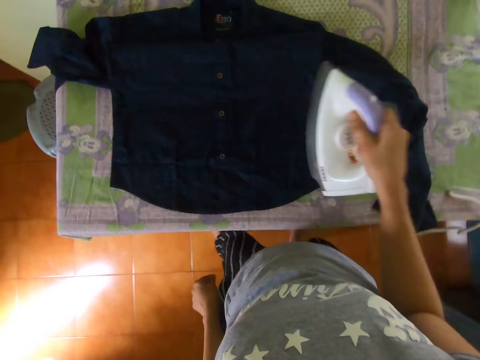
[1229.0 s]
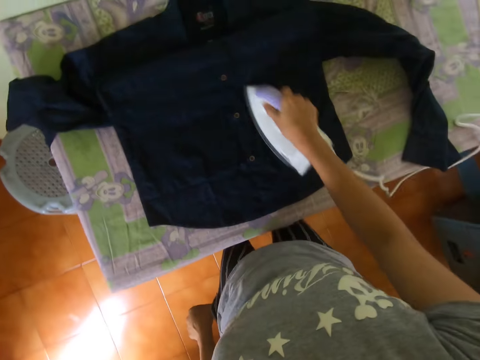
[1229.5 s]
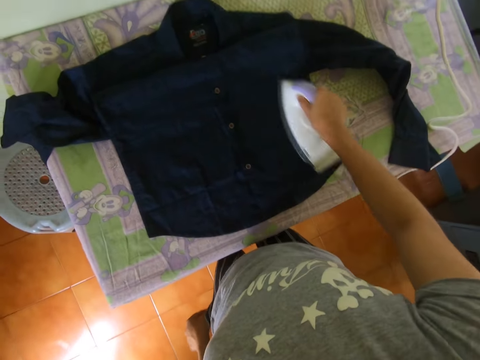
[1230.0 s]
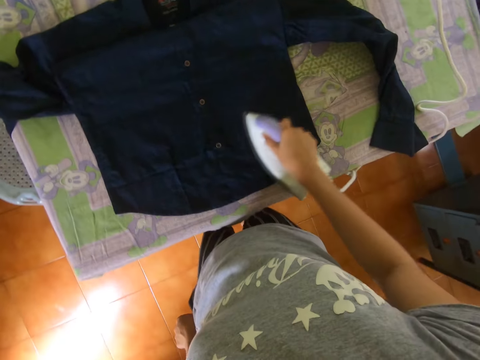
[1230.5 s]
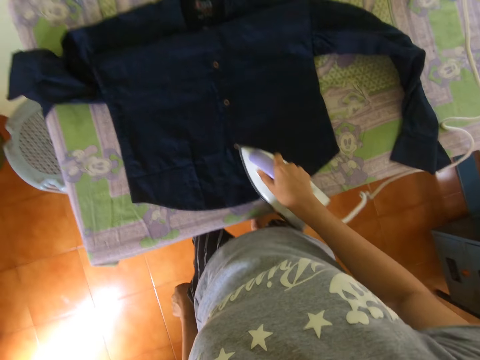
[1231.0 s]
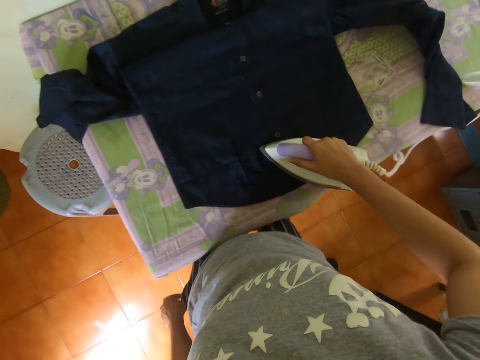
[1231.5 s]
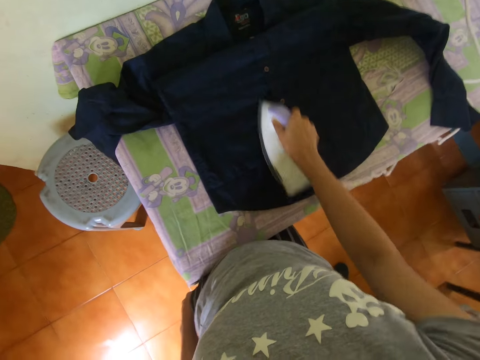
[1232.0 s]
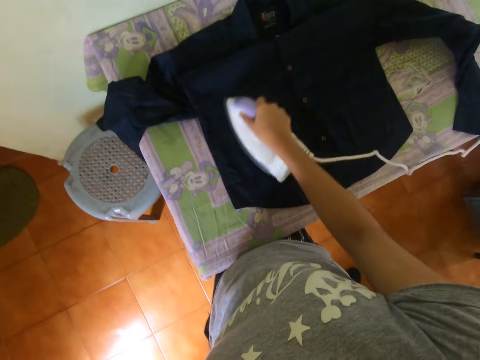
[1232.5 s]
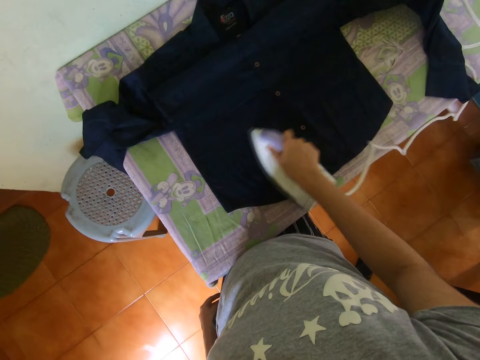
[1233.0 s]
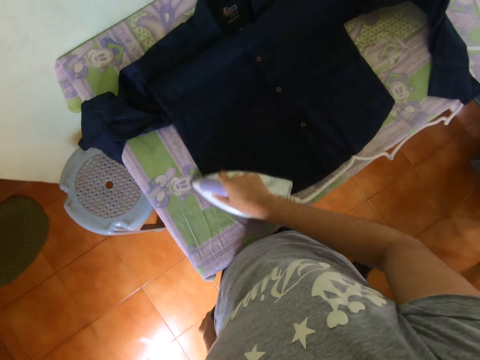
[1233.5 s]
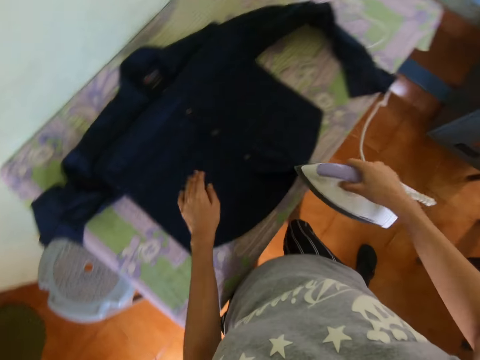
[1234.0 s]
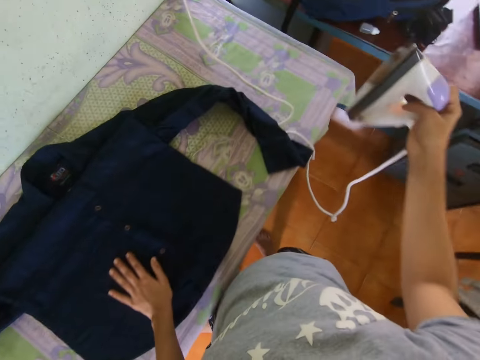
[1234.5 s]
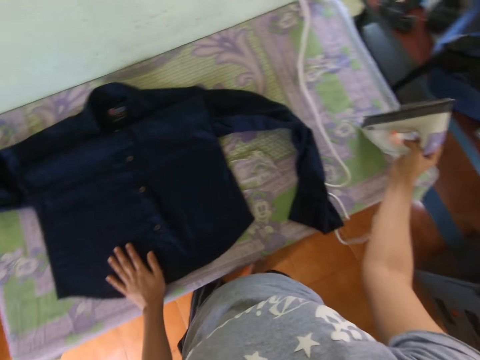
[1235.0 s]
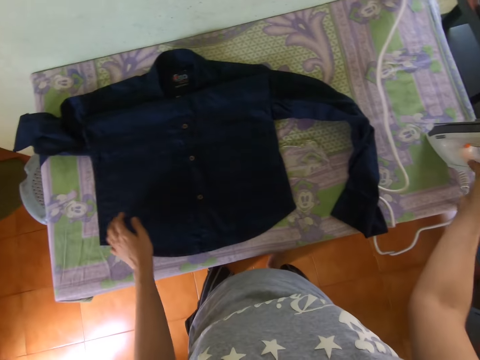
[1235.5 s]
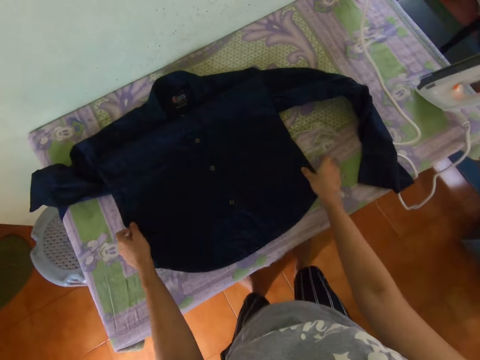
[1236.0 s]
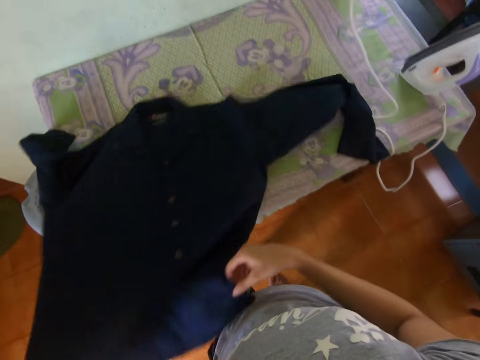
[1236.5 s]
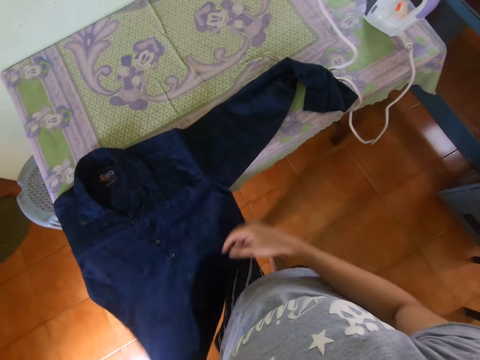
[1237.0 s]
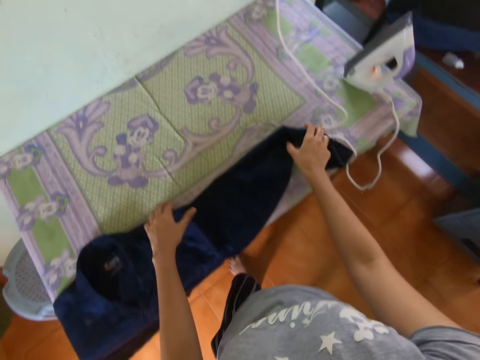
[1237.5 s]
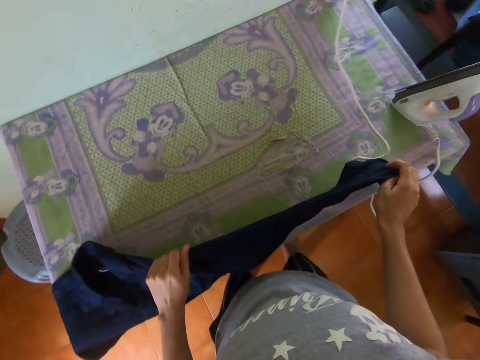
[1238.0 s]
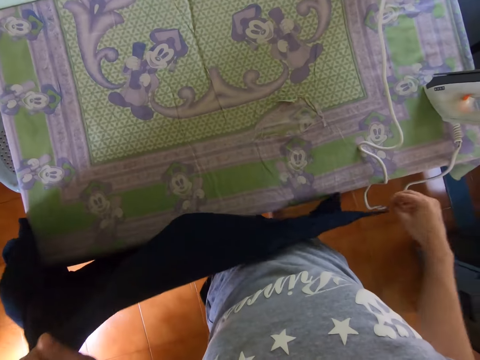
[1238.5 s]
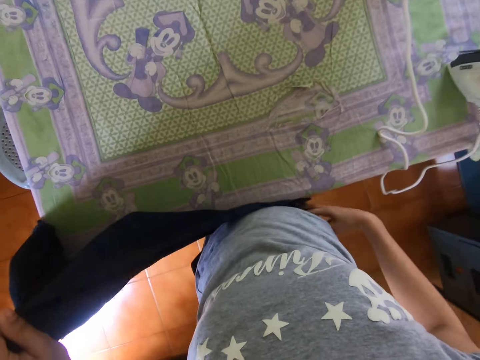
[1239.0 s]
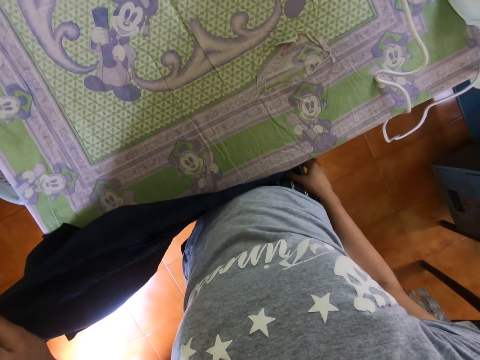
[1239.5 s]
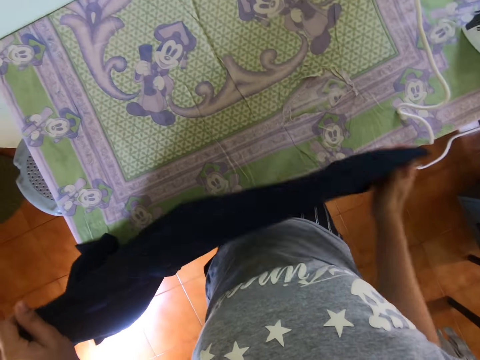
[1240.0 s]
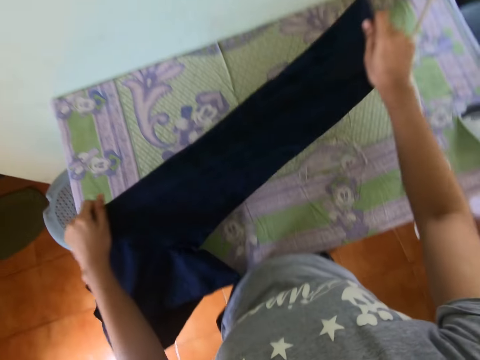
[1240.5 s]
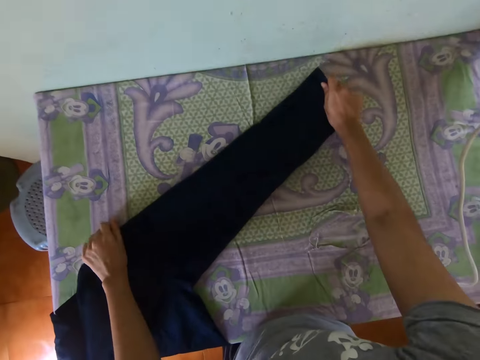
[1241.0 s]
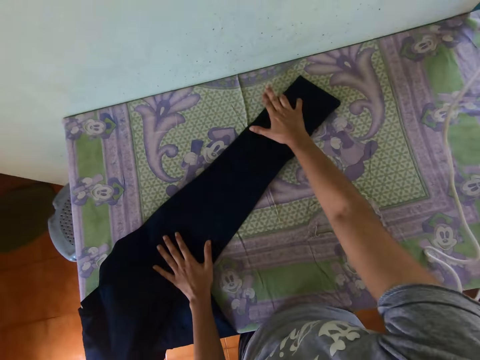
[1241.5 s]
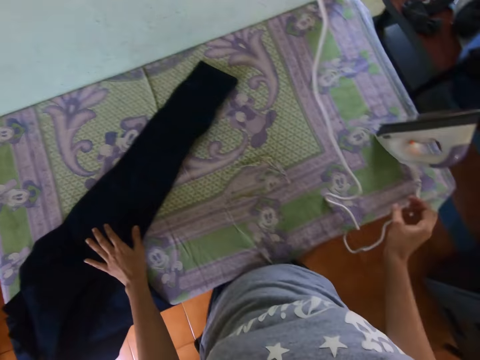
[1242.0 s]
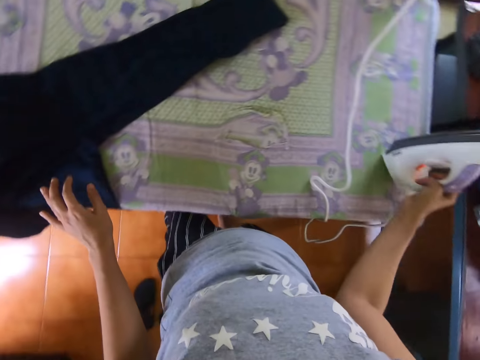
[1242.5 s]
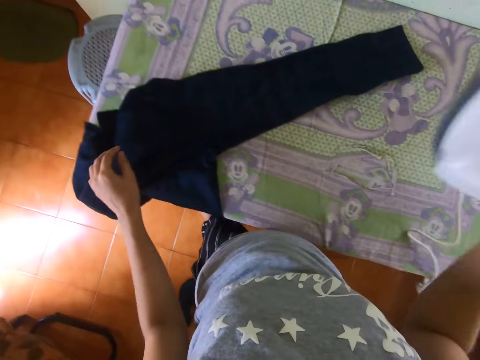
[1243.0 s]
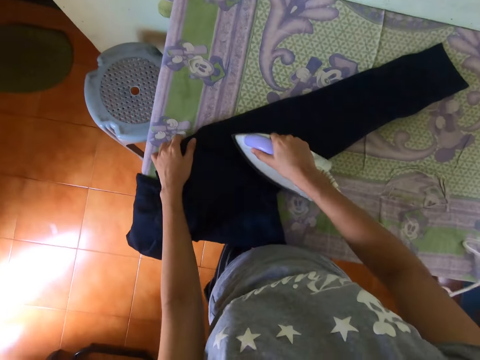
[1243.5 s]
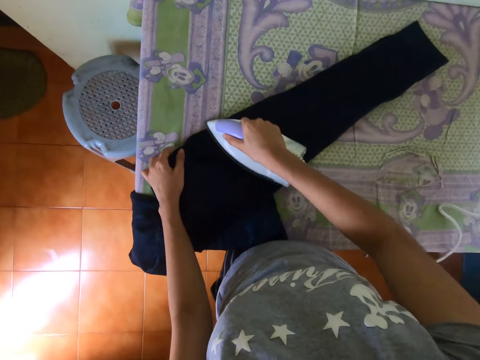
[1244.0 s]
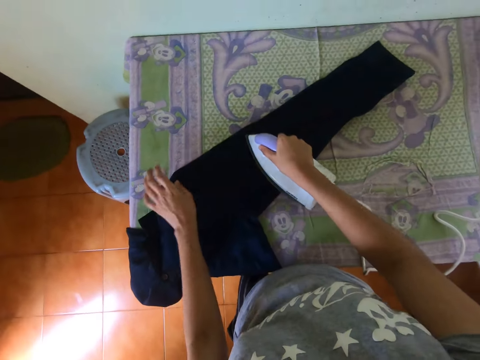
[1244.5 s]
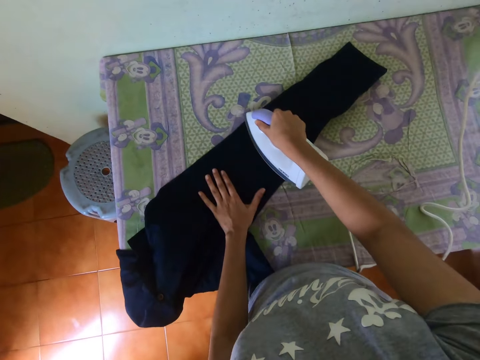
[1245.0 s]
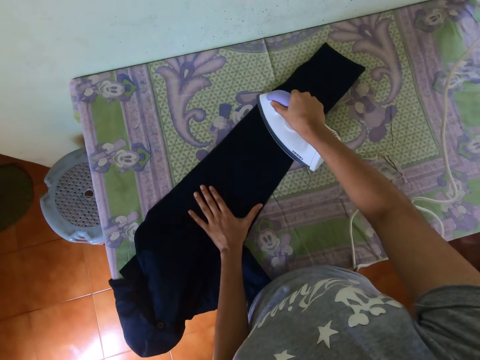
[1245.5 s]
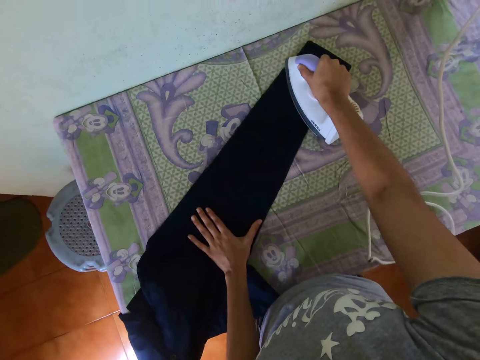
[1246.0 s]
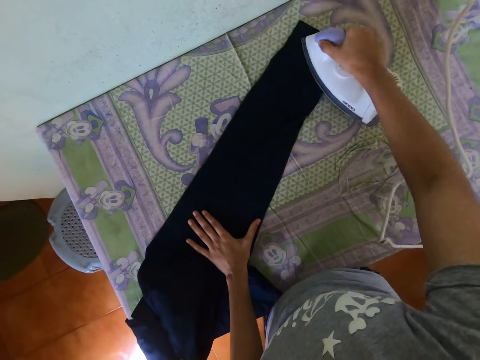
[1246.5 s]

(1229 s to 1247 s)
The camera wearer irons a shirt with an ironer or iron box. They place the iron box on the table. They move the shirt on the table. They flip the shirt on the table. They adjust the shirt on the table. They pick up the iron box. They iron the shirt with the ironer.

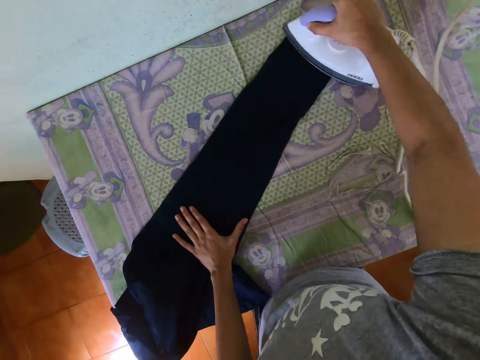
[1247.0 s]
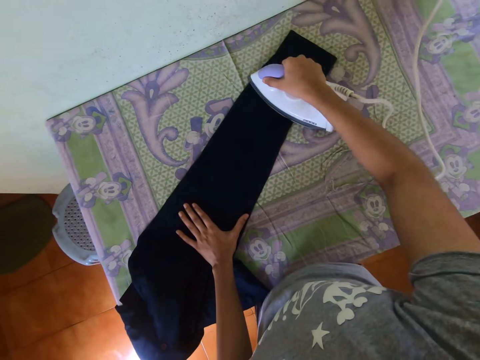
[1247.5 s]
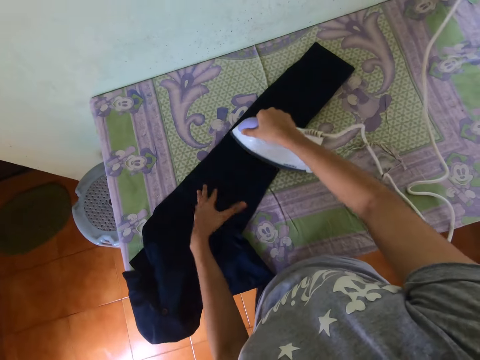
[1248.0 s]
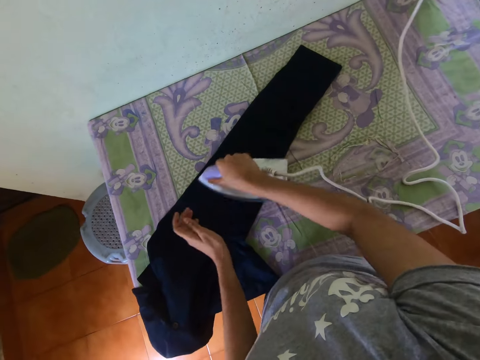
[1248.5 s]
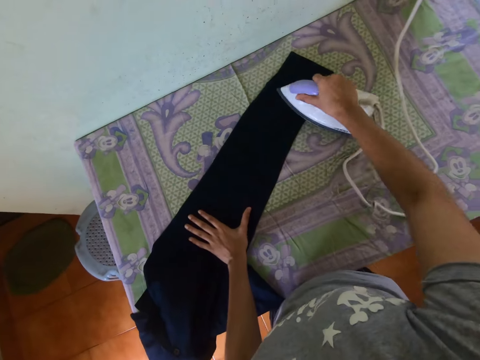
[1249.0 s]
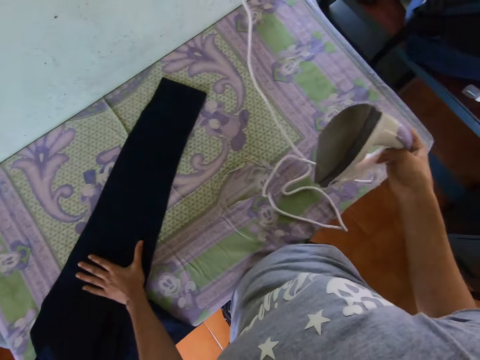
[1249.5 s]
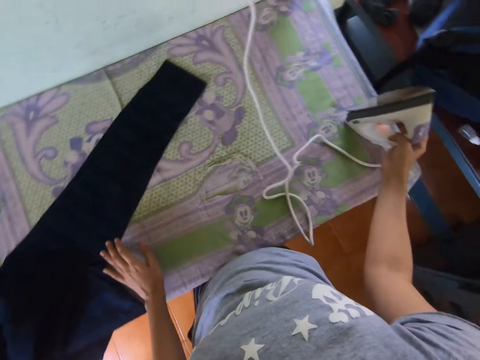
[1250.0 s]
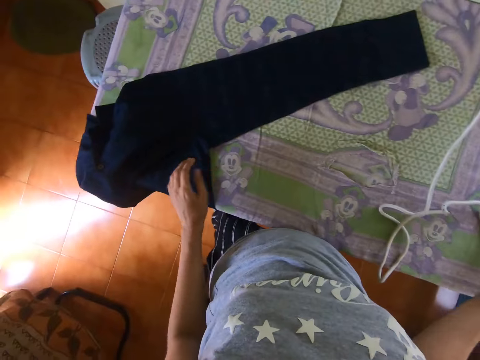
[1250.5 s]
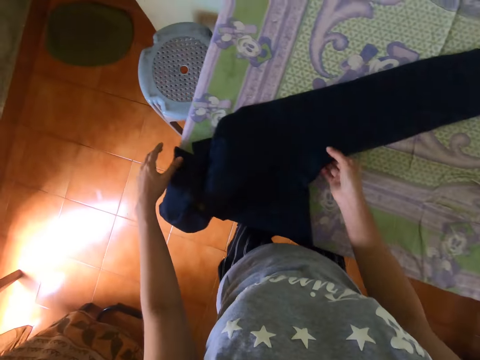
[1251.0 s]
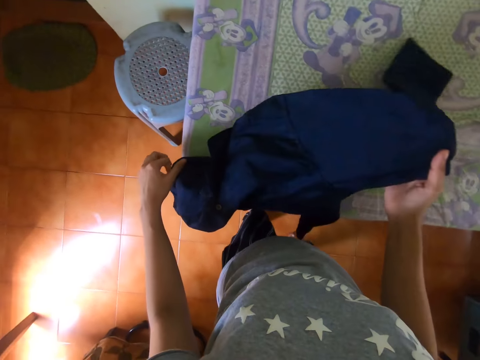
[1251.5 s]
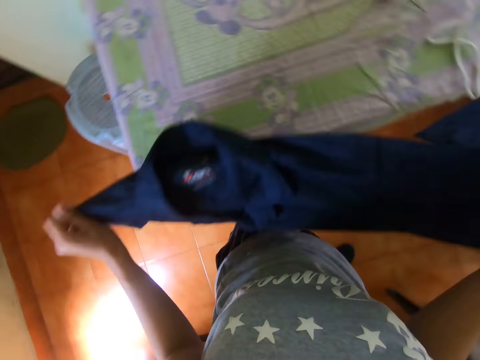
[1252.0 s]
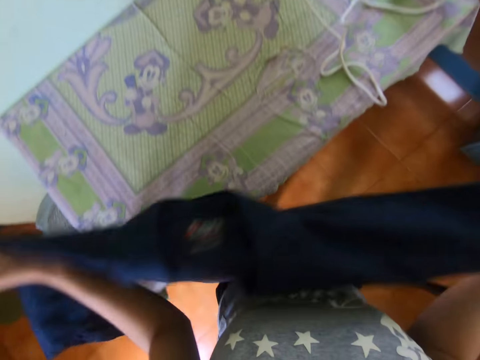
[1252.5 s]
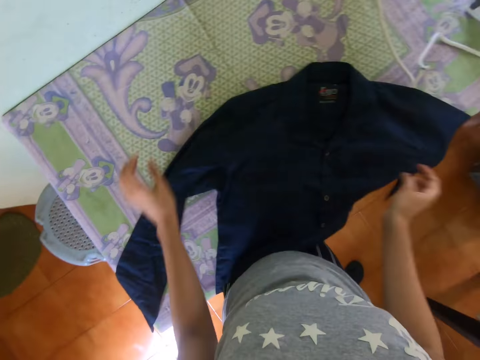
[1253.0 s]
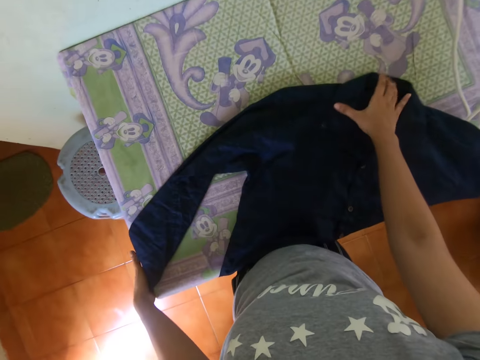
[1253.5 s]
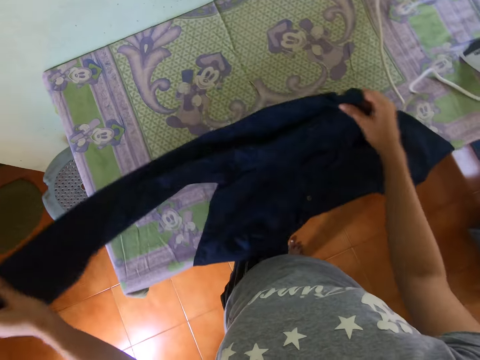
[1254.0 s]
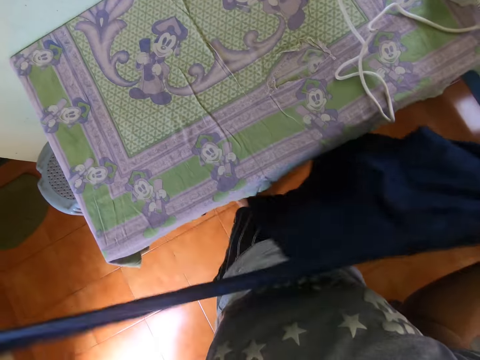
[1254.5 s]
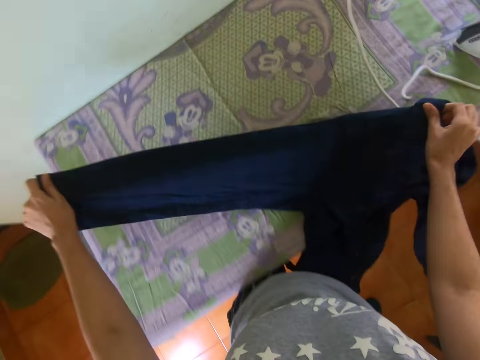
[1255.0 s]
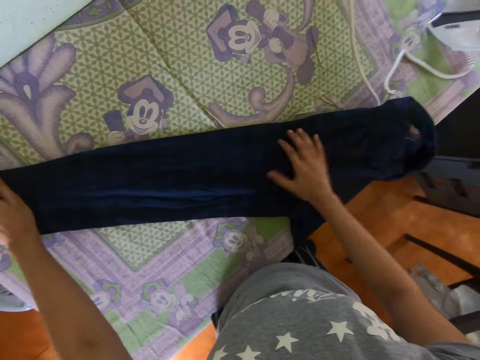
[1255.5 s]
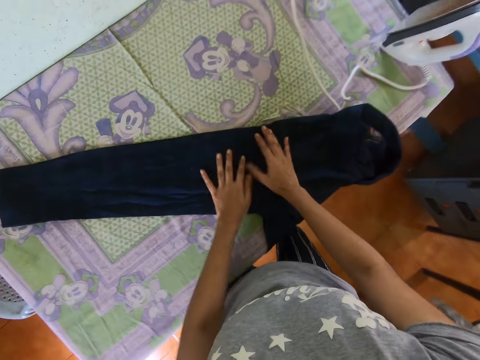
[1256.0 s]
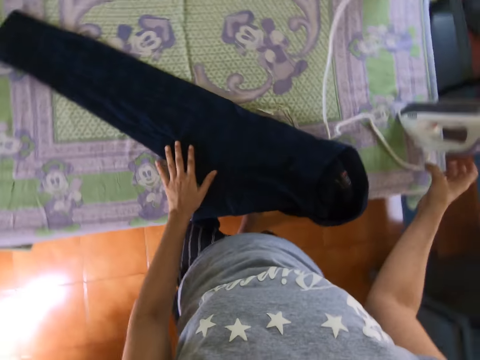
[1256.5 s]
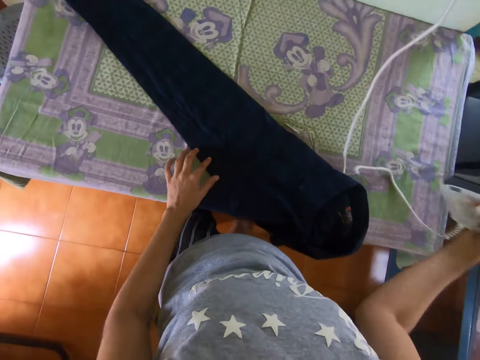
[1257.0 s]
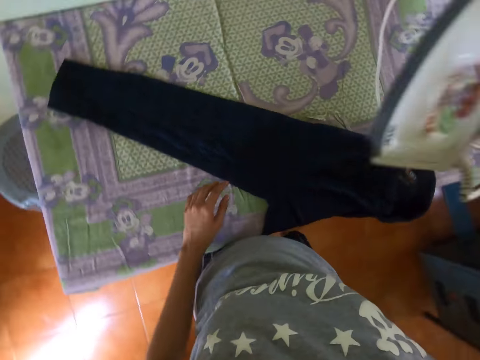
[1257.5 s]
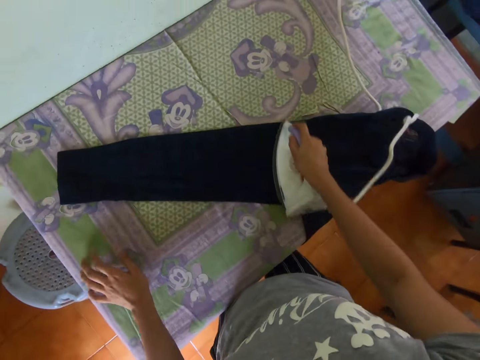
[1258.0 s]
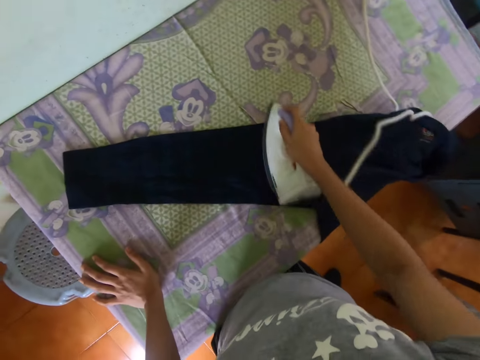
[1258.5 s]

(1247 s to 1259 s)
The camera wearer places an iron box or ironer on the table. They move a shirt on the table. They pick up the shirt. They adjust the shirt on the table. They pick up the iron box. They iron the shirt with the ironer.
